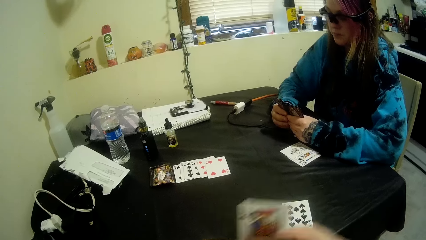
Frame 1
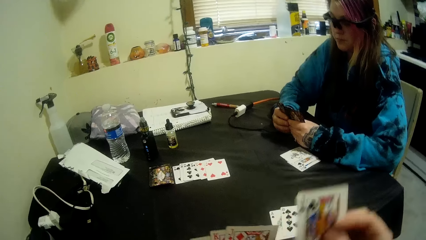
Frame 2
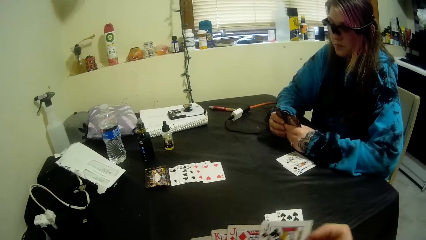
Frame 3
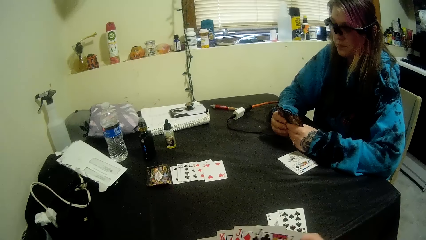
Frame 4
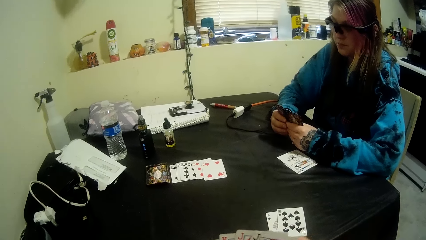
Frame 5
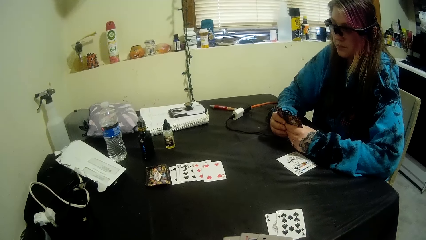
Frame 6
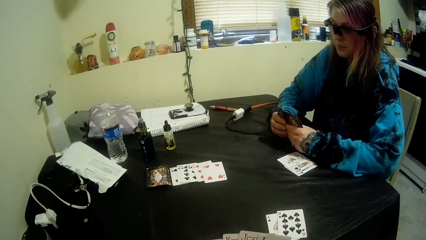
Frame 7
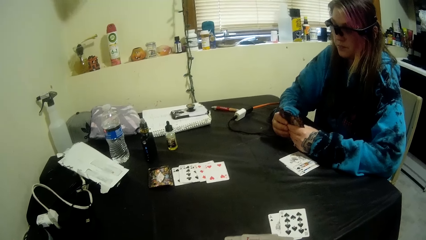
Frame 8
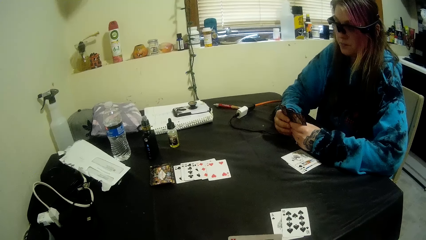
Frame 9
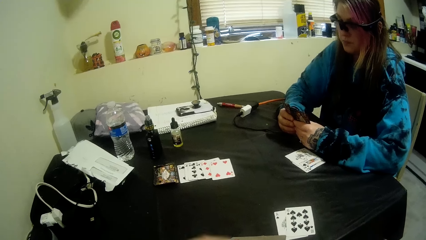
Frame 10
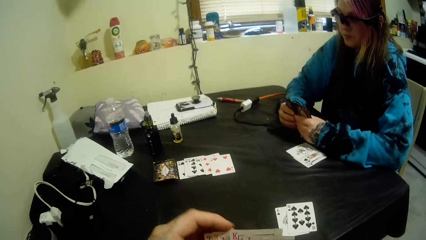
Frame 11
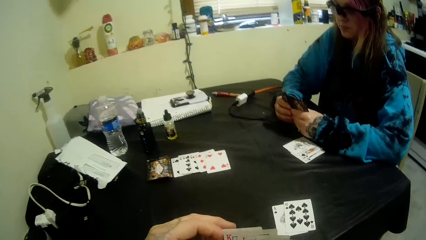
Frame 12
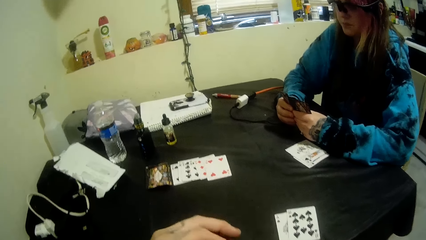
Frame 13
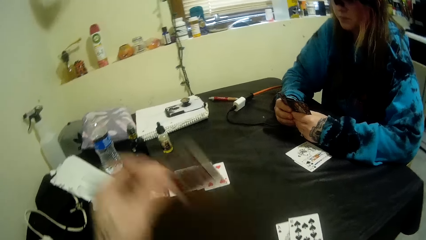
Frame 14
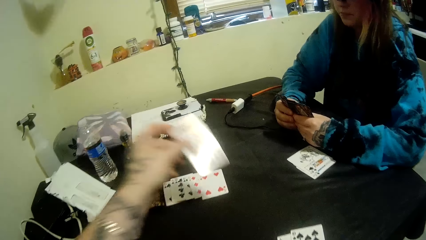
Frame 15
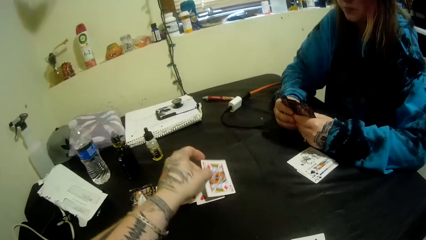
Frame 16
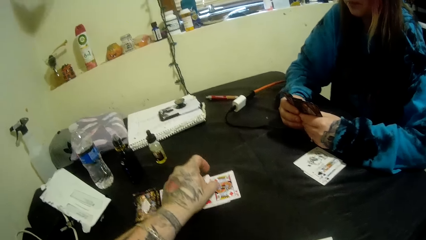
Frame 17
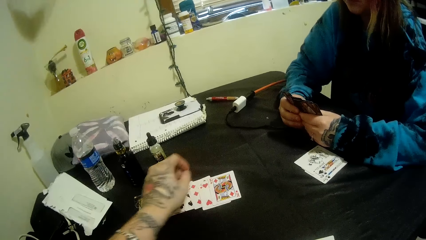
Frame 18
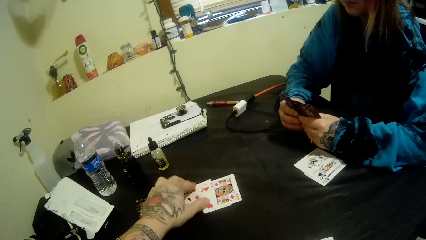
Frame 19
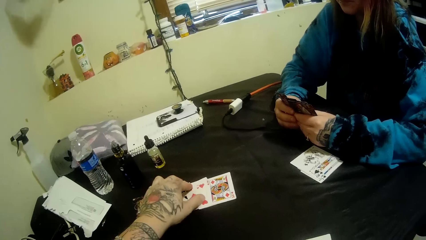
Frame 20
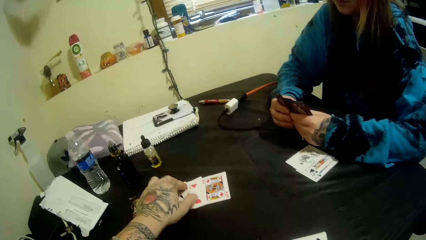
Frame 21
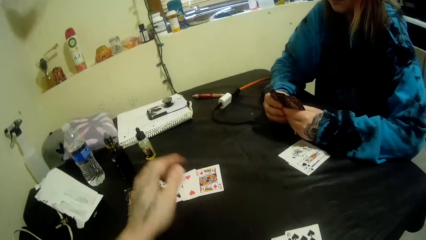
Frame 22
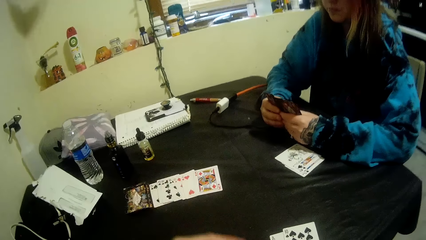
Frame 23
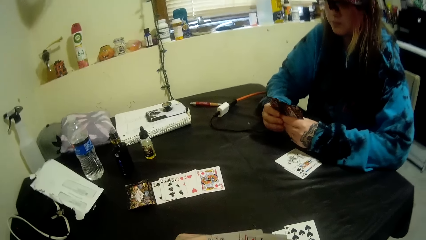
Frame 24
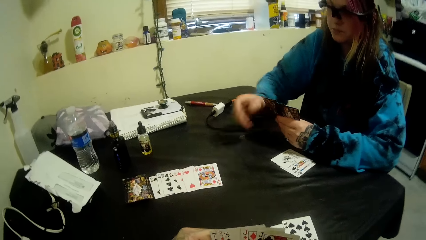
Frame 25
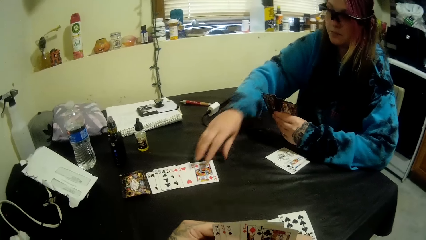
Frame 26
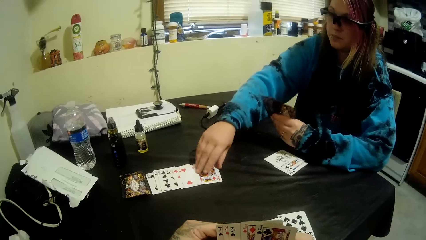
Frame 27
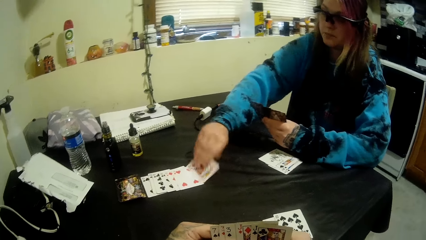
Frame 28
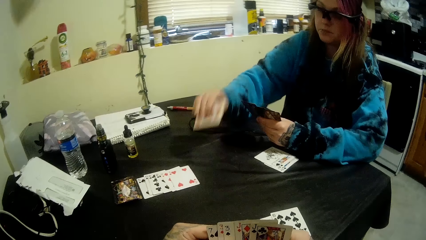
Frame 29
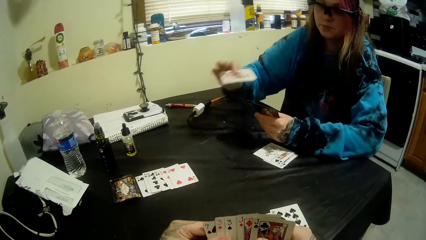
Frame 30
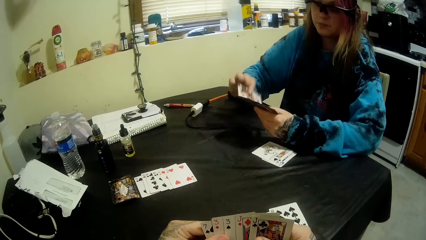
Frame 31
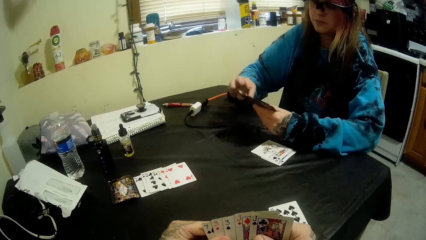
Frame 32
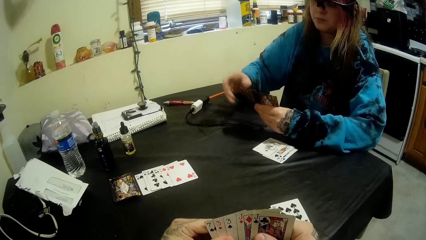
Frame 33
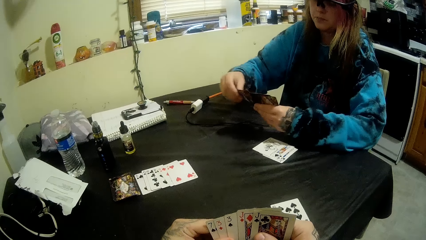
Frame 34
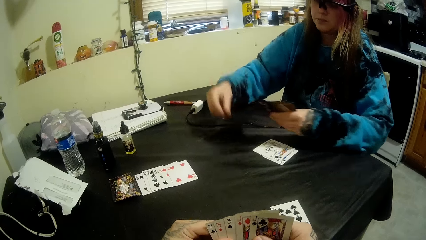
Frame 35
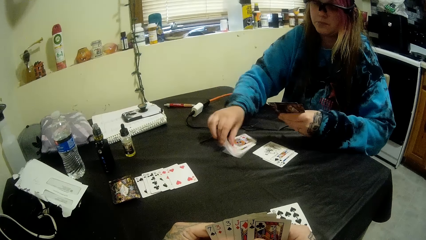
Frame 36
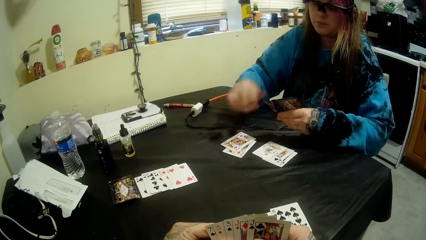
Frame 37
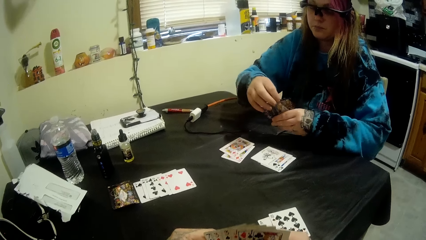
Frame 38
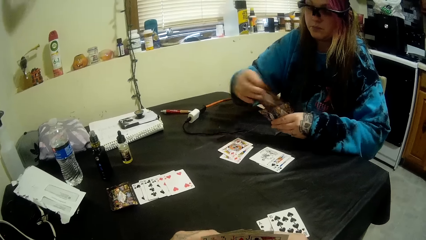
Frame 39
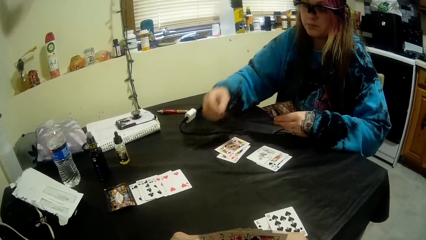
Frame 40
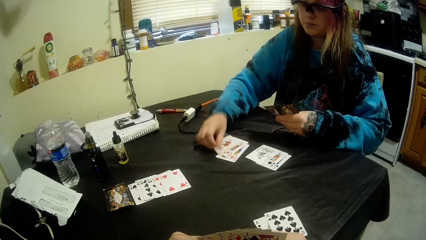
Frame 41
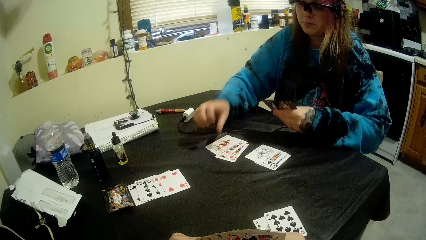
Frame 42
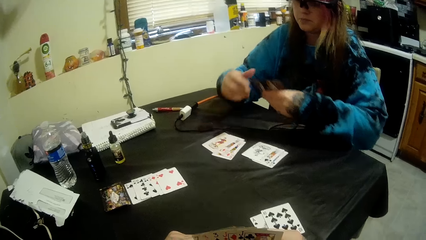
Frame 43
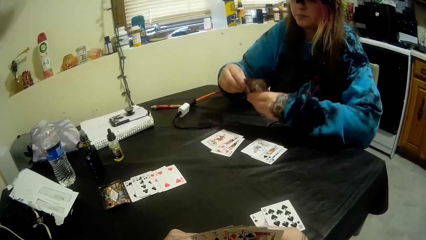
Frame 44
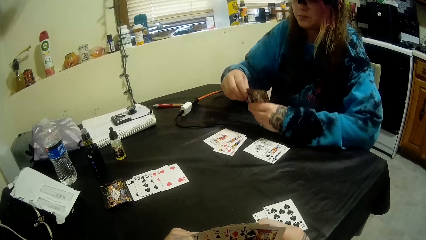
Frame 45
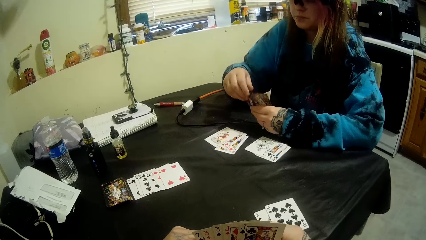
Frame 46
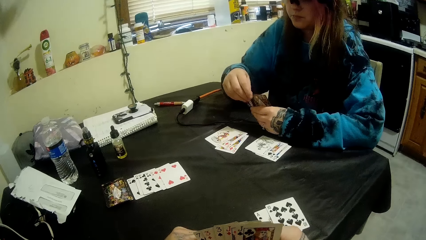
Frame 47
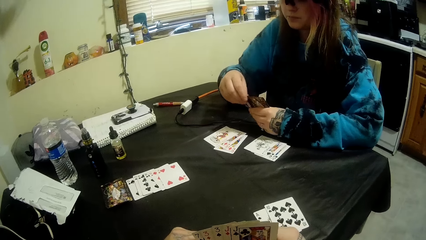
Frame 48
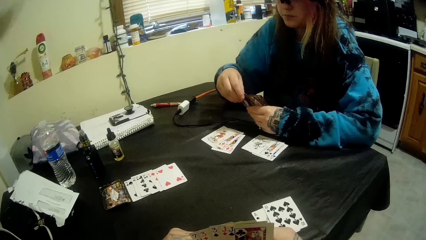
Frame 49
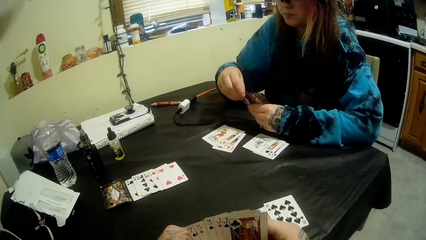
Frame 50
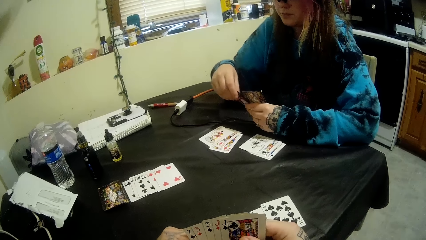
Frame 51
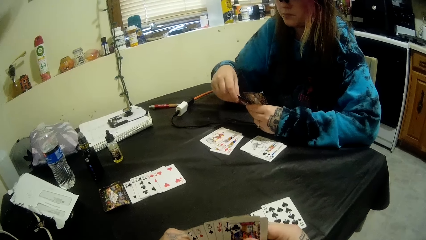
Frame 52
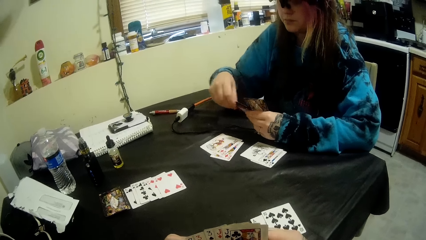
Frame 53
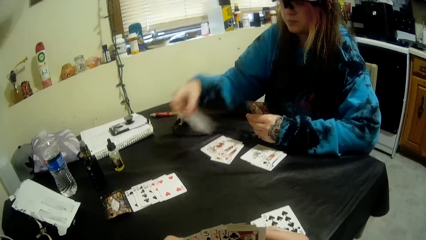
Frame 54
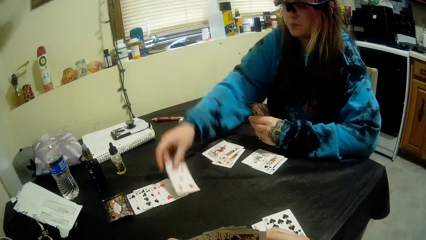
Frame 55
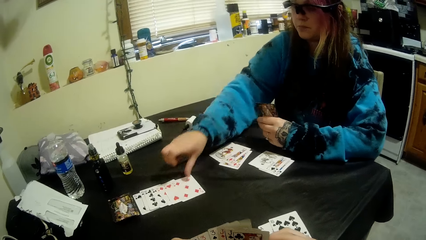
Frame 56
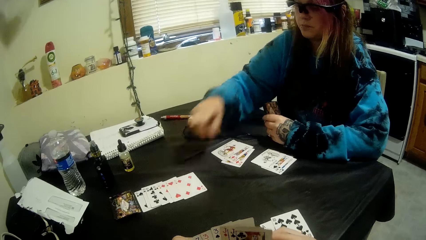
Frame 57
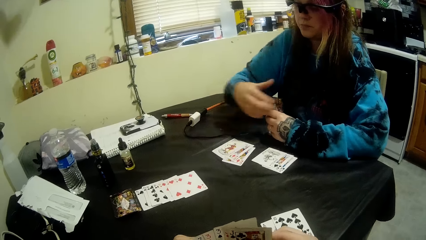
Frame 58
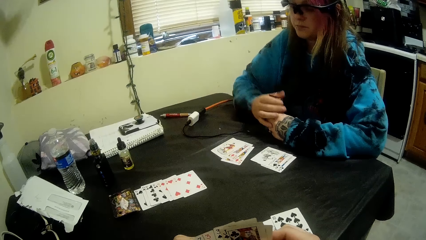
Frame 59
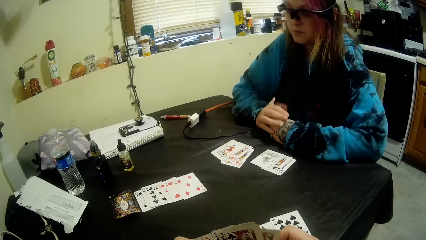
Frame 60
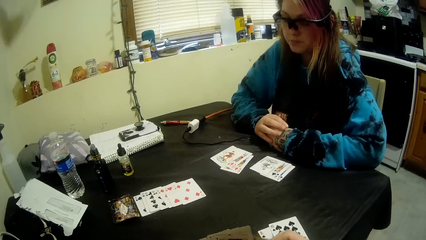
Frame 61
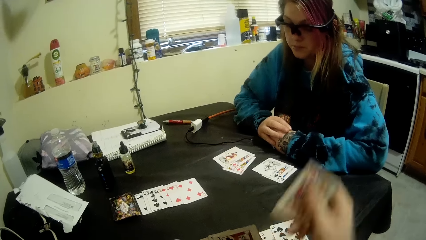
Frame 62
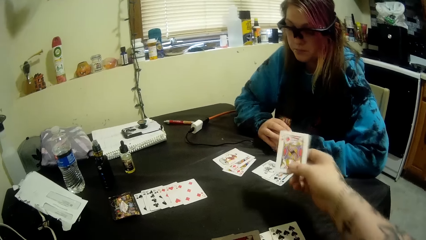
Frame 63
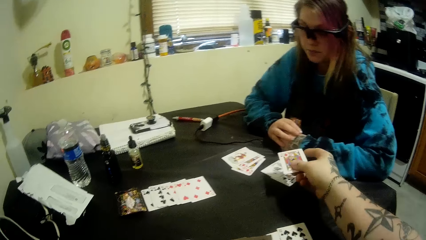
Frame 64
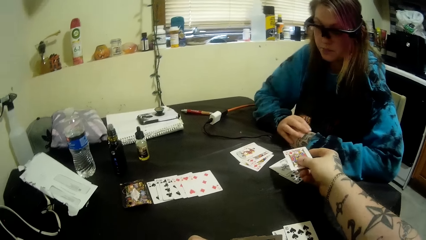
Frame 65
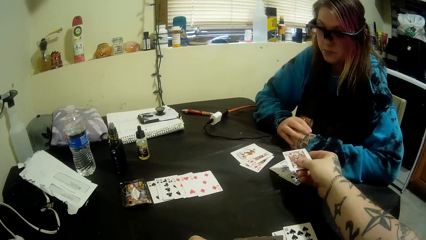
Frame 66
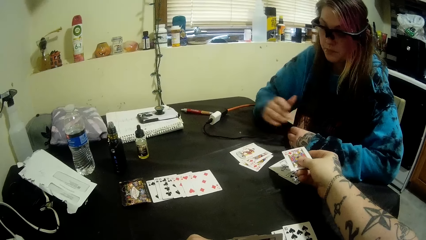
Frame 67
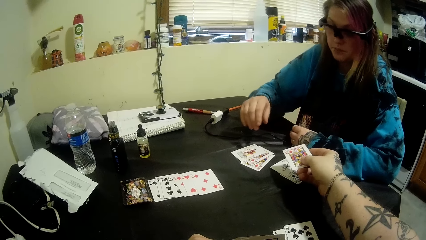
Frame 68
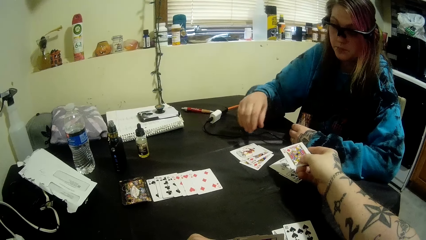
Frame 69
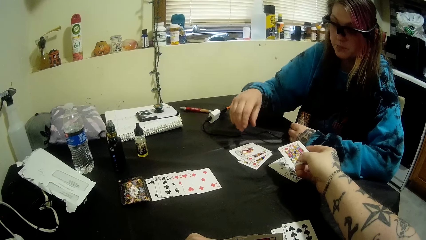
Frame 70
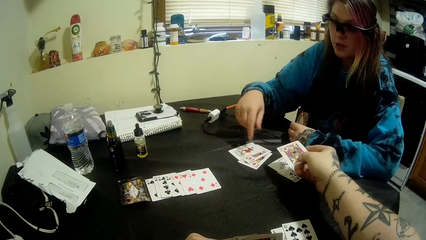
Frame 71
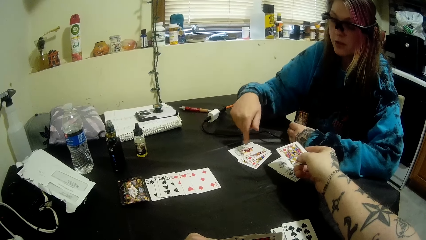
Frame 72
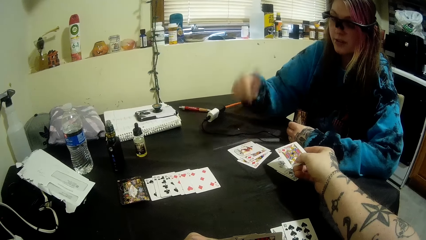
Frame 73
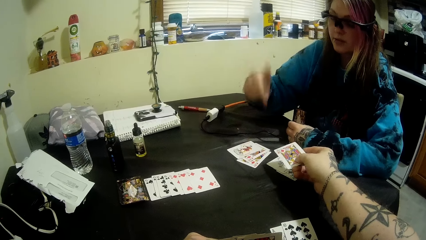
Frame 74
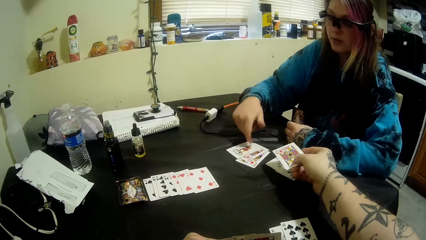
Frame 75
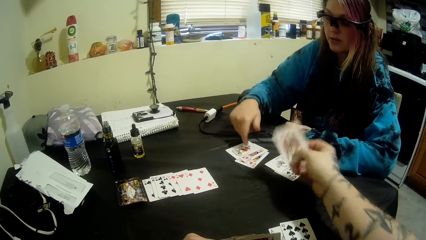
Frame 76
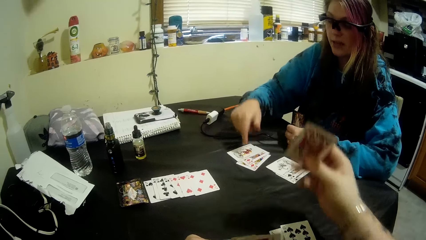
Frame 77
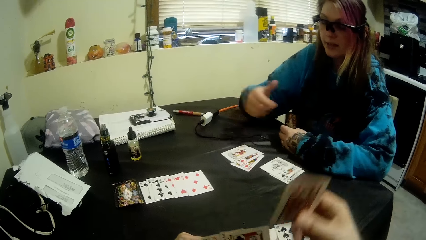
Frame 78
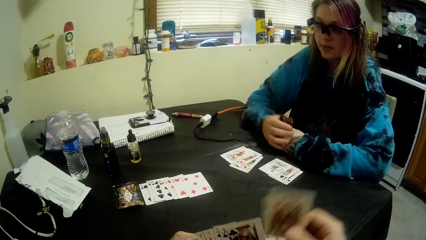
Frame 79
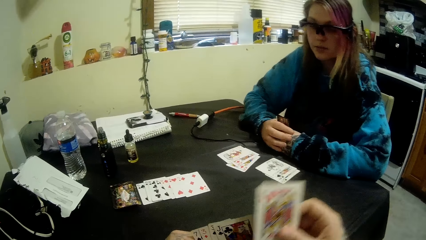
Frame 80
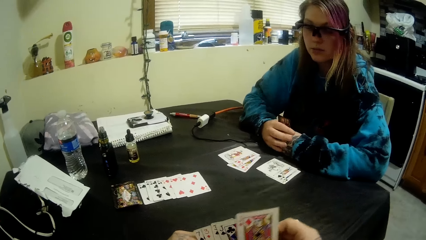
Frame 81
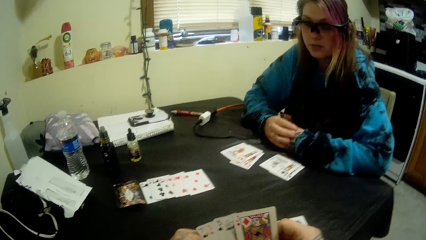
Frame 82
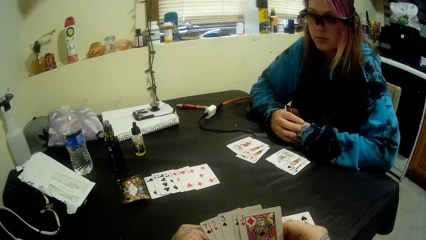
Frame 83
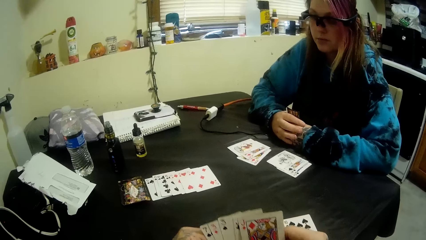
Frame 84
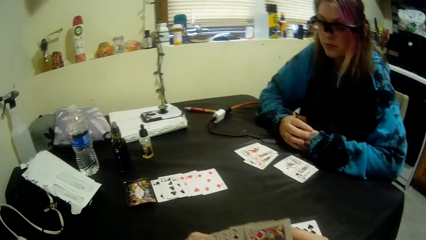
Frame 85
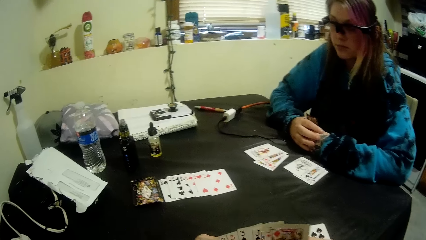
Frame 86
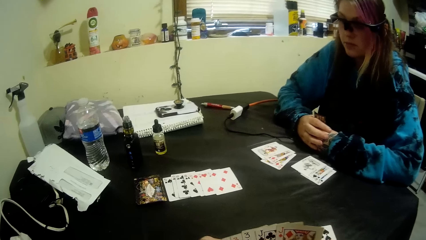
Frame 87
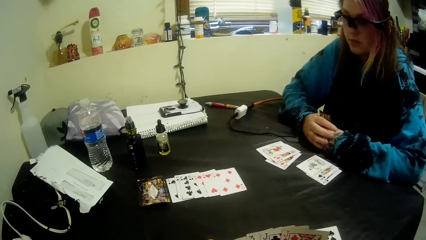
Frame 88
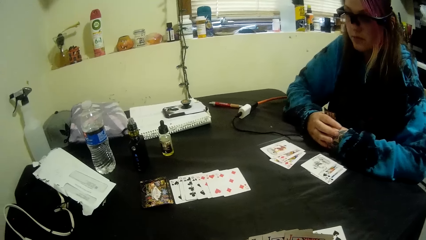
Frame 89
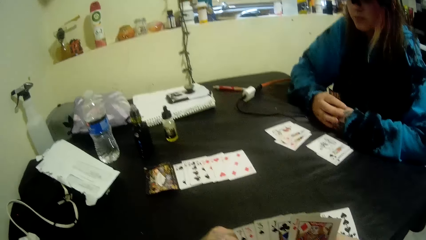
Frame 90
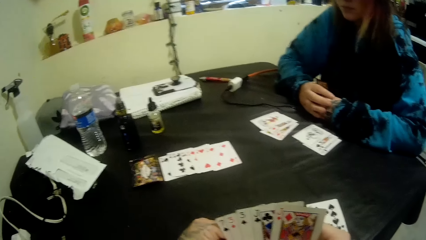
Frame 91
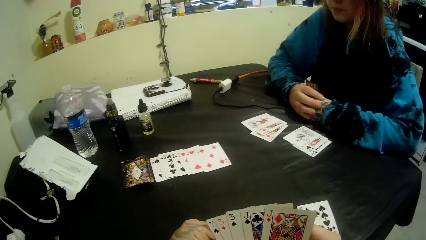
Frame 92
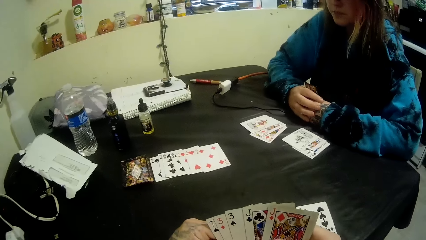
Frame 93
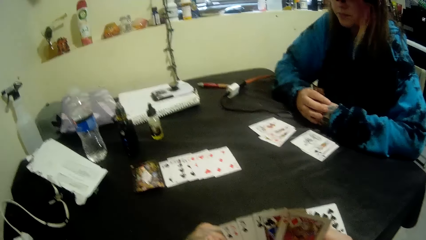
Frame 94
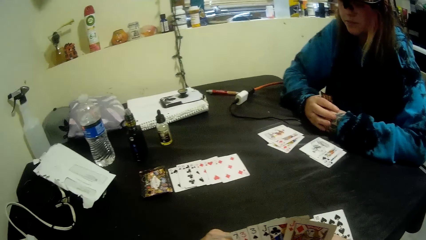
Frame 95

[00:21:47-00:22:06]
The camera wearer arranges his cards. He picks a card from his deck. He puts another card on the table with his left hand. He stares at the table. A woman picks another card on the table with her right hand. The woman puts some cards on the table with her right hand. The camera wearer talks to the woman. He observes the woman. He picks a card from his deck. He hands the card to the woman. He talks to the woman. He shows another card to the woman with his right hand. He places the card on his deck. He talks to the woman.
